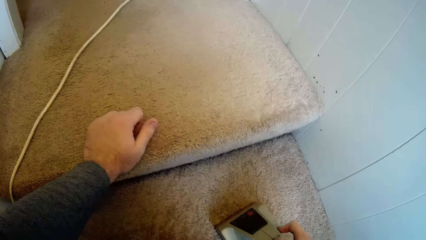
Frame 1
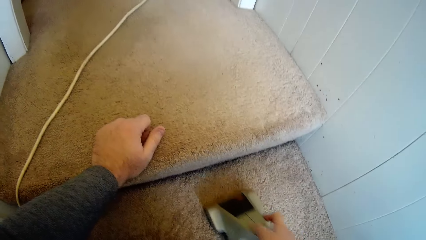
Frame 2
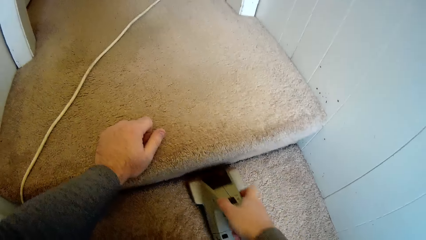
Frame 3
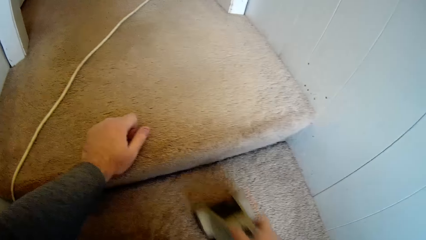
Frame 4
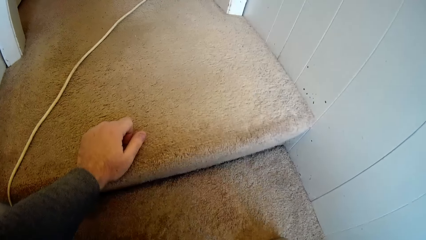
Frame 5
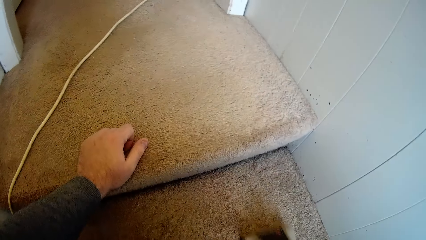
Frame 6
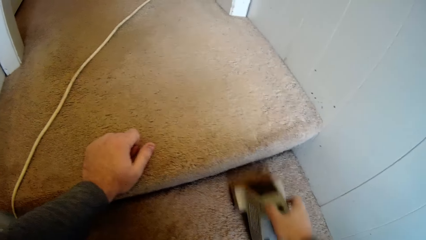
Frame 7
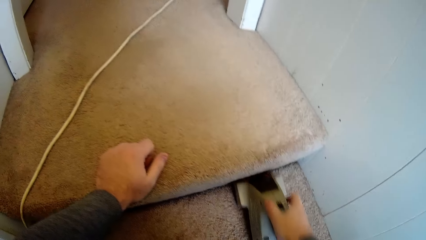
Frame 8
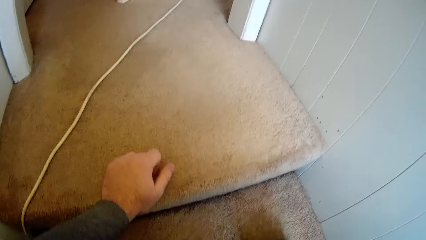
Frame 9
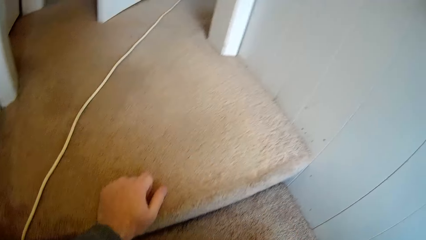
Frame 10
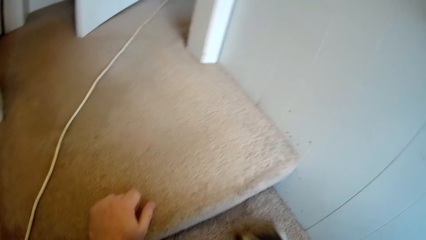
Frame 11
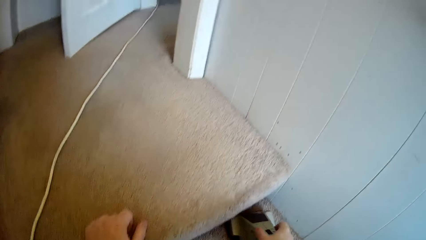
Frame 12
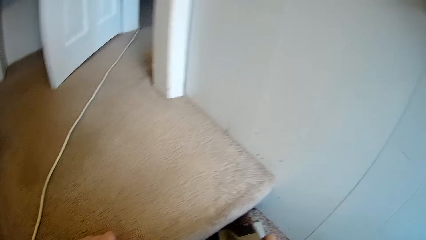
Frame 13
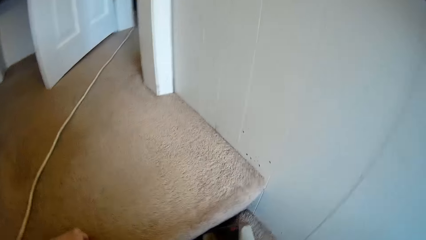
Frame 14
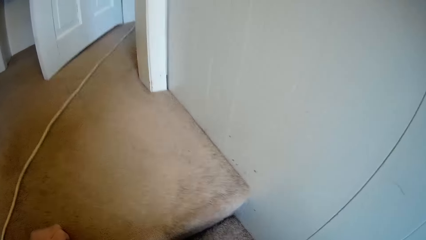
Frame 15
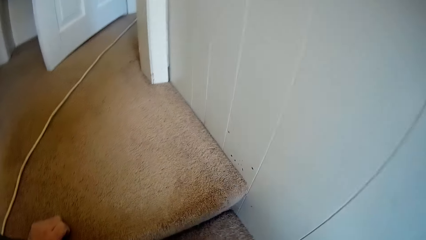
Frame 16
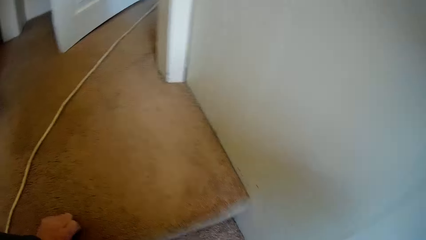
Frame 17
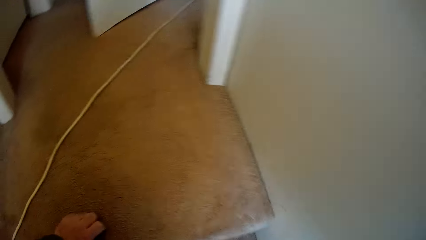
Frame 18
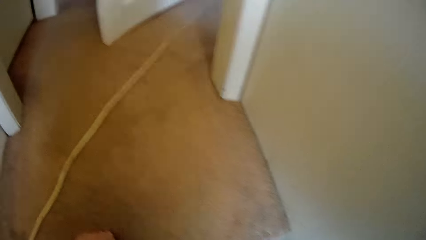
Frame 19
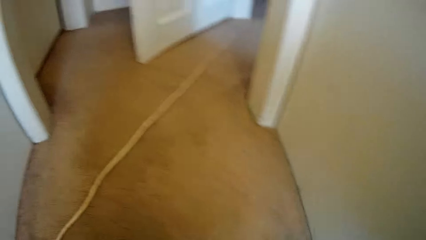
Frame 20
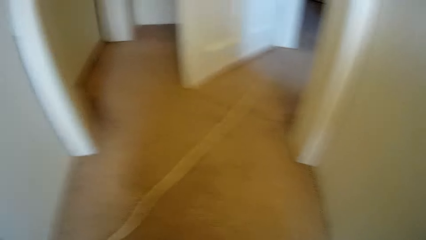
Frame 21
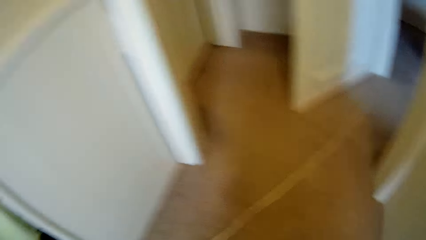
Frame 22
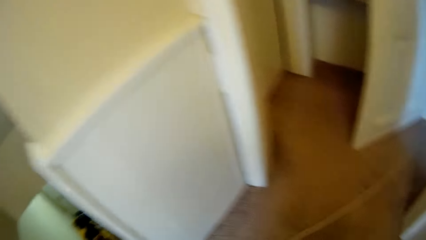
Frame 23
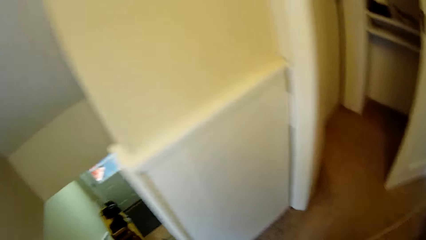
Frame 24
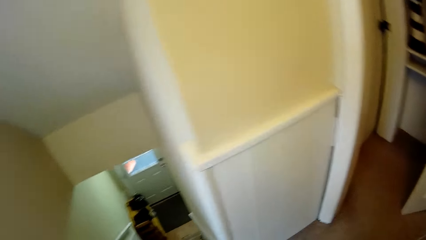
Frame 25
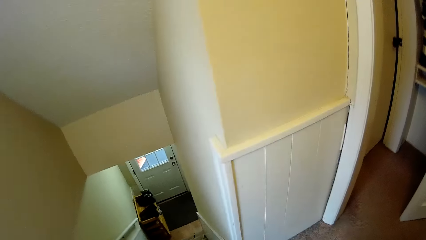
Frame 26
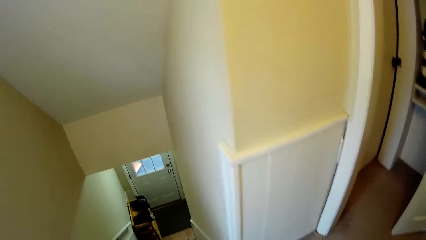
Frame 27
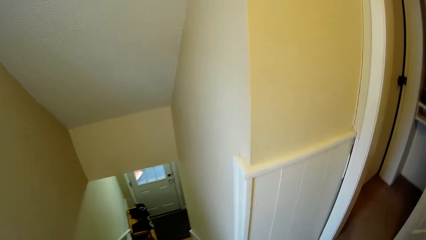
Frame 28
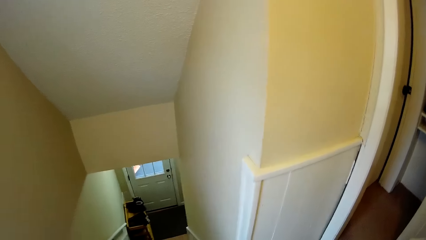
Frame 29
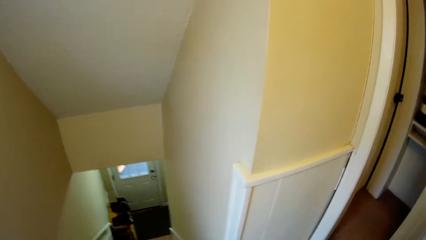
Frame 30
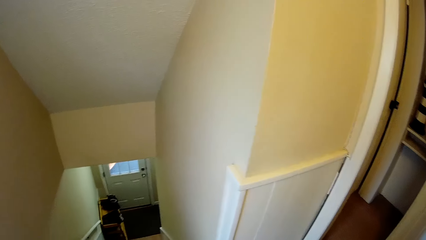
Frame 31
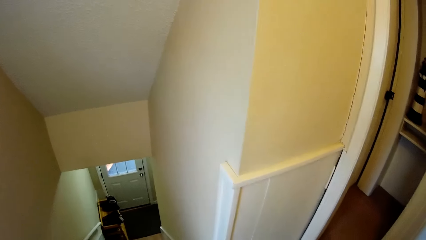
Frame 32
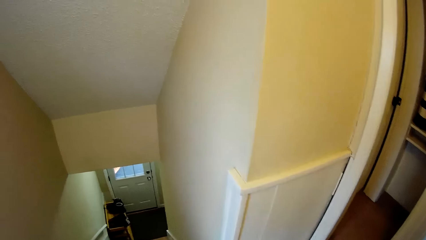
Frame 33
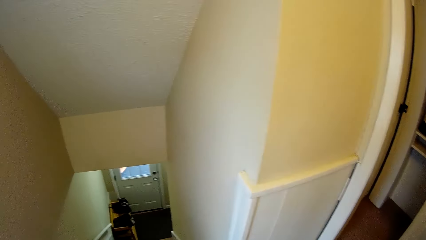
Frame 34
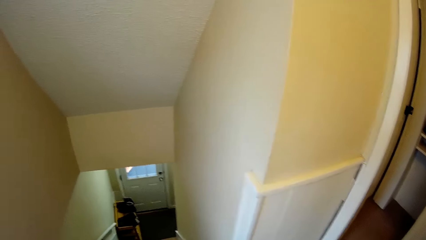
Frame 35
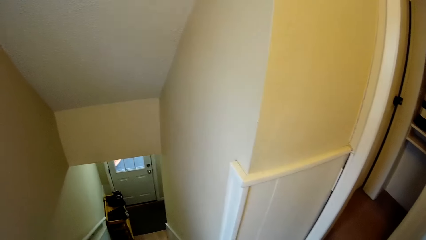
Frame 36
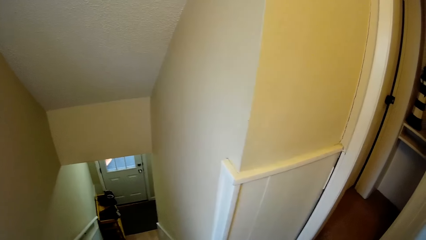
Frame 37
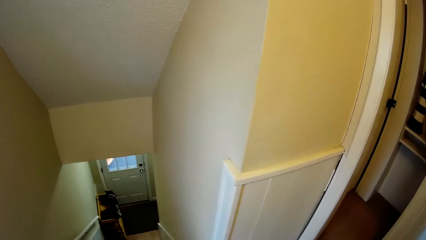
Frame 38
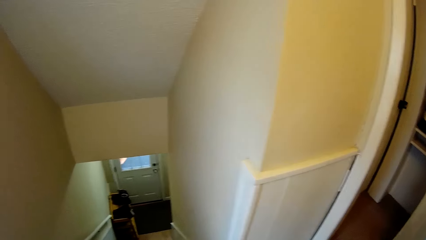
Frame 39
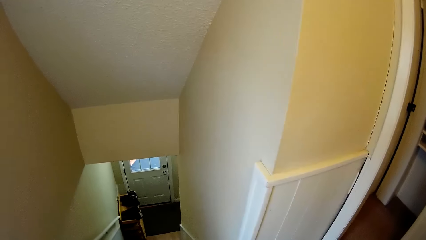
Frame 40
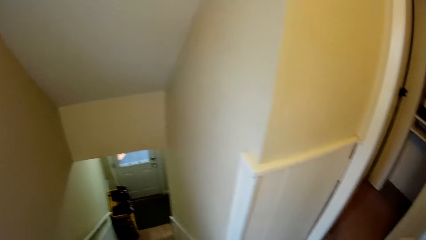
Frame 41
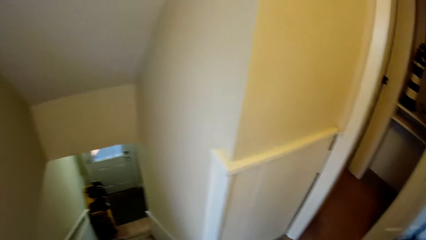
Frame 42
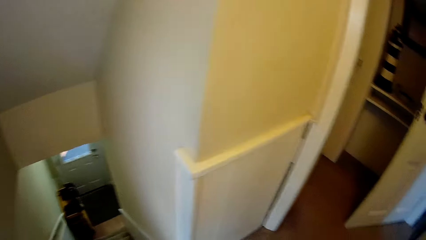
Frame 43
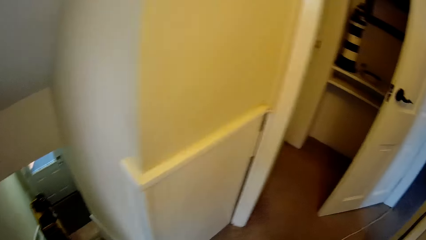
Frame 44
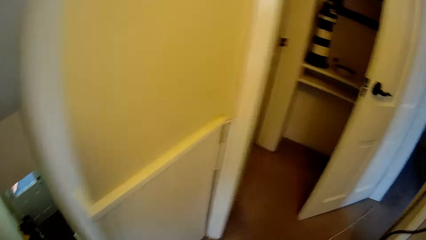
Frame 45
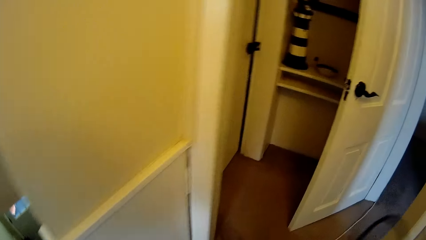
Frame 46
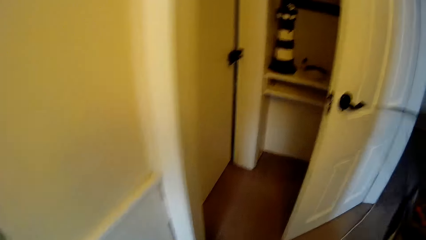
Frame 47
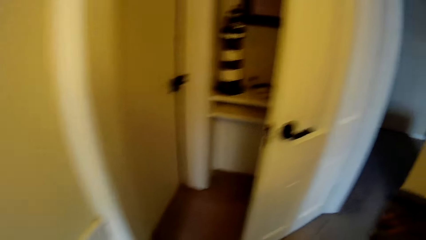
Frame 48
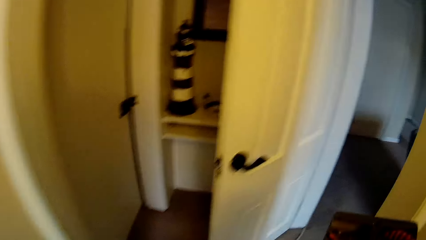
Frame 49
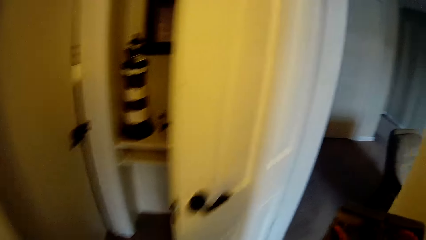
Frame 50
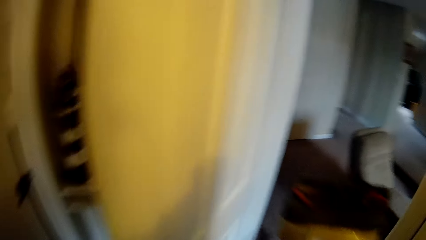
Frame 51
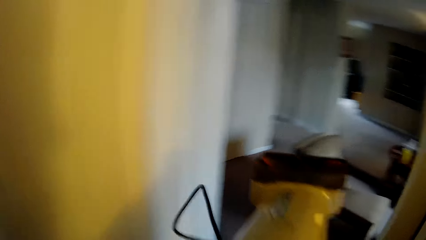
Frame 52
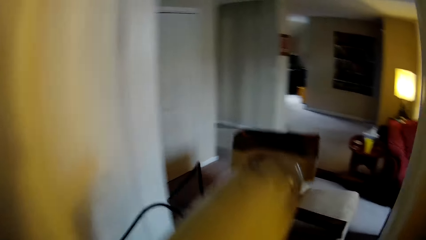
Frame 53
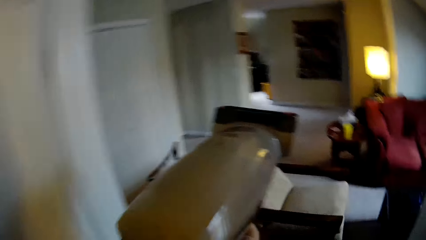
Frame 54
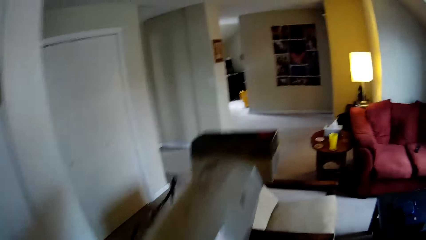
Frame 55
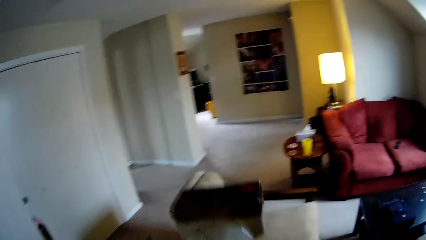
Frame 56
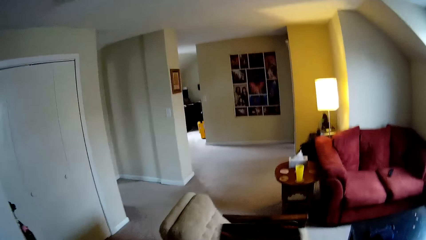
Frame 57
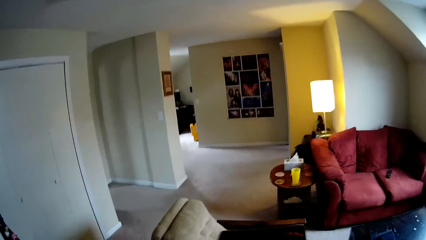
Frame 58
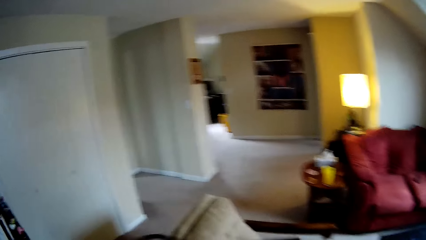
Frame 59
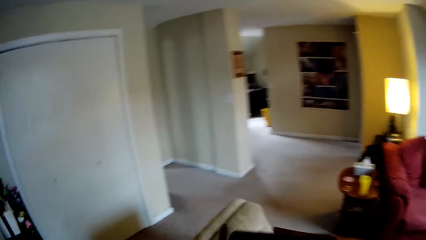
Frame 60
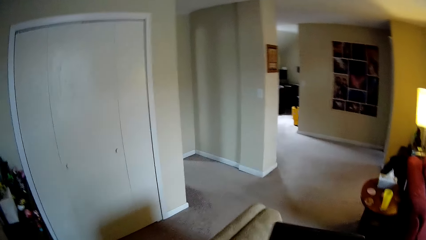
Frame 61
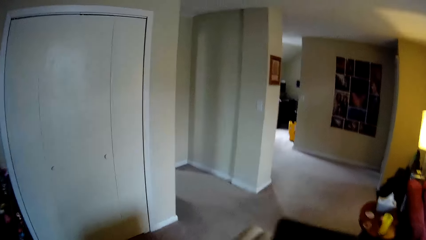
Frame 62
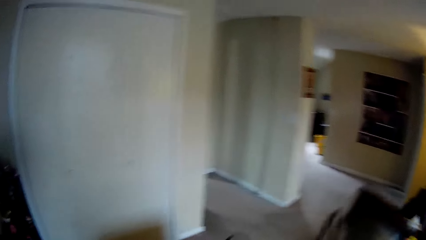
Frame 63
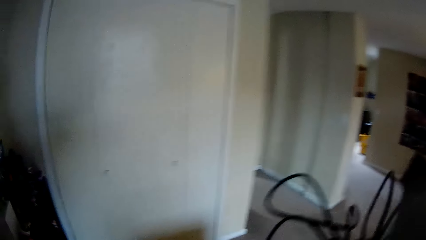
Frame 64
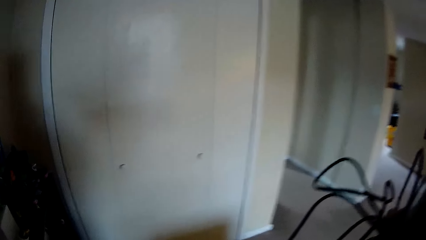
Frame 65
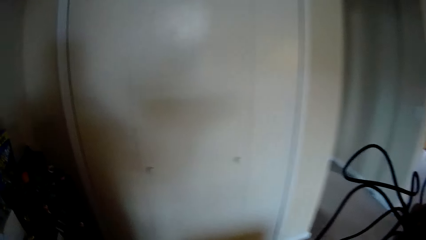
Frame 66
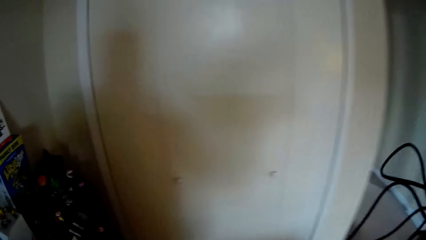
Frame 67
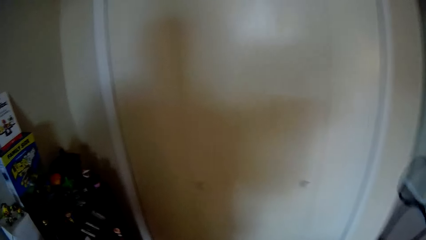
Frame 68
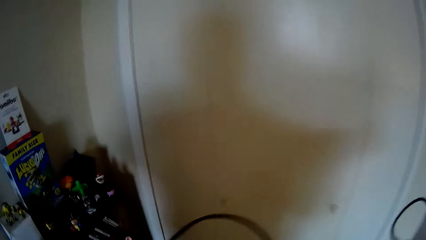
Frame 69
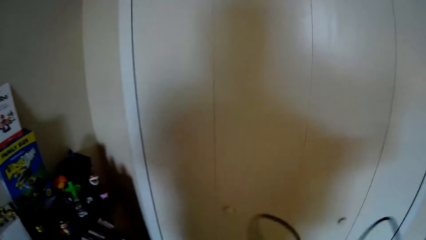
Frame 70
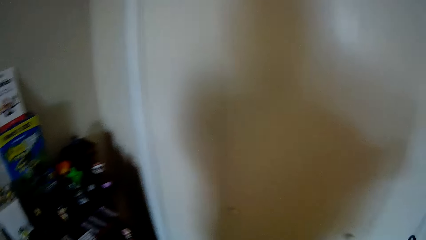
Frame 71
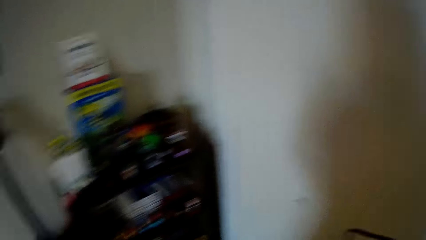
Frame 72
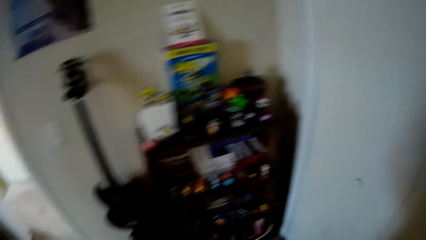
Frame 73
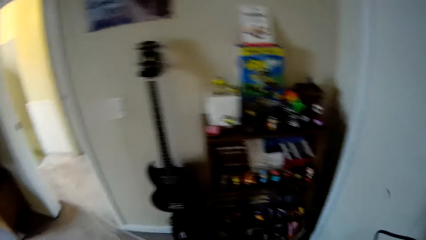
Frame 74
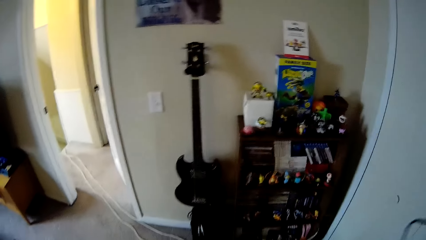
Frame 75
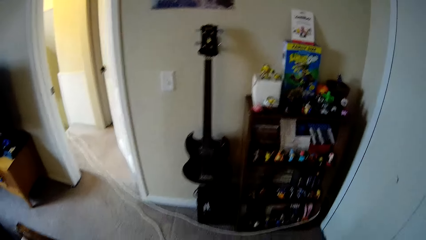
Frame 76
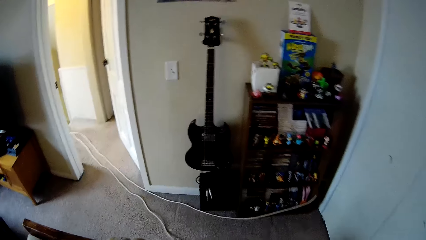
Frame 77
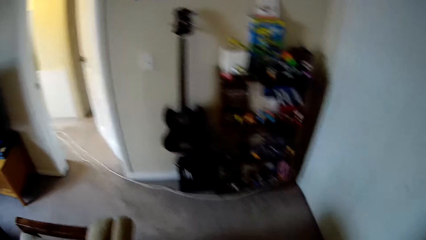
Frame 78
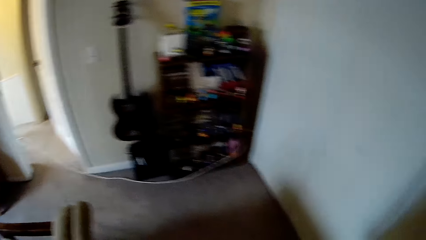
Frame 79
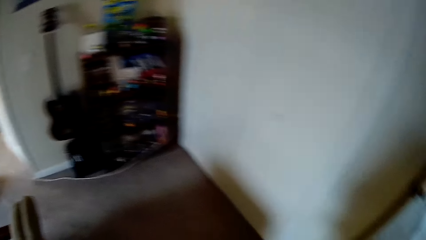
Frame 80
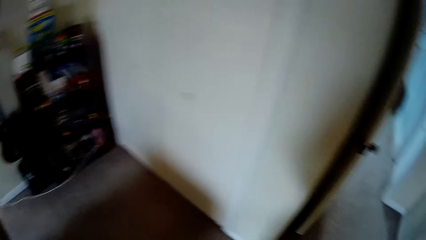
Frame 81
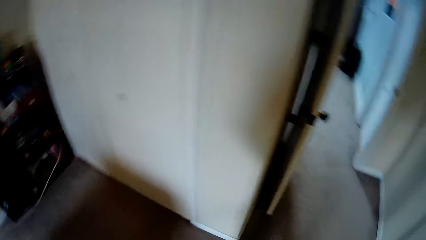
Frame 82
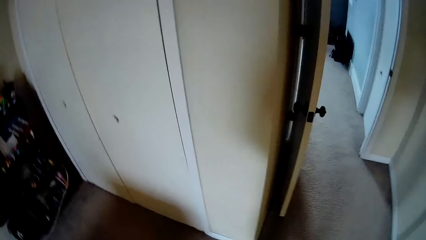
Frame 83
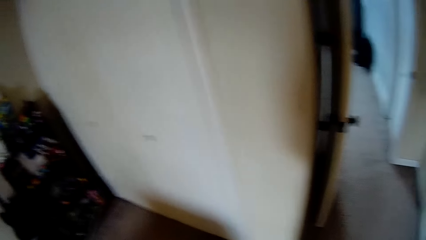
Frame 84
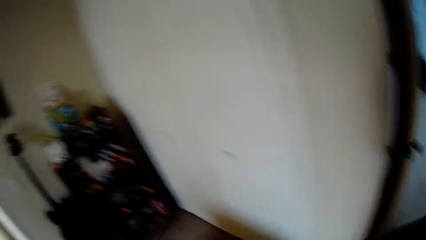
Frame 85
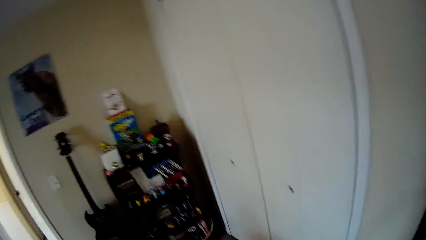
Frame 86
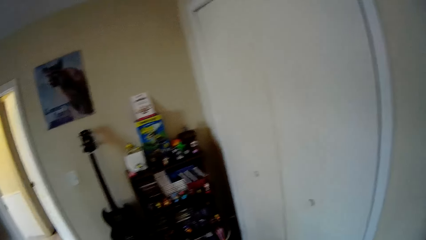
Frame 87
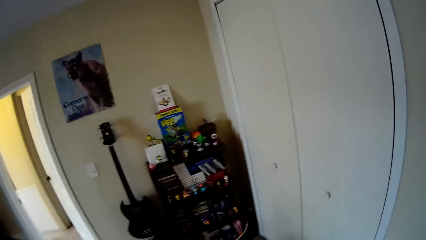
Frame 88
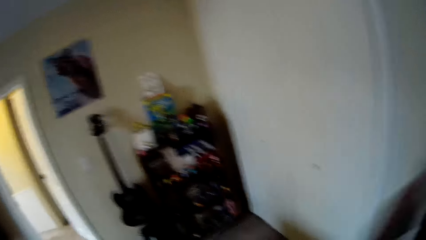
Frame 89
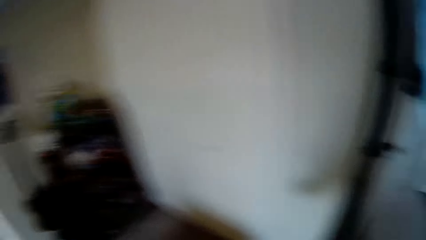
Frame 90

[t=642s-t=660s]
The camera wearer stands up. They look around the staircase. They walk around the house. They carry the vacuum cleaner. They walk around the house.
